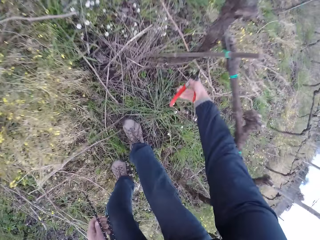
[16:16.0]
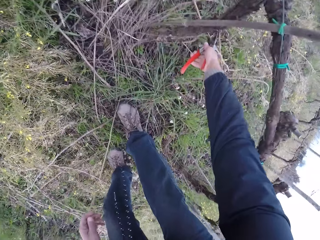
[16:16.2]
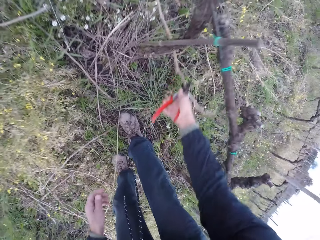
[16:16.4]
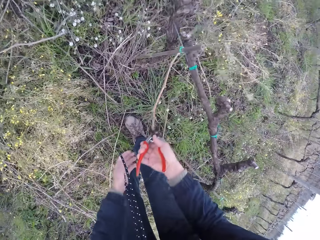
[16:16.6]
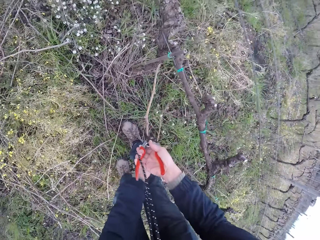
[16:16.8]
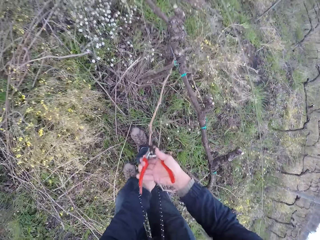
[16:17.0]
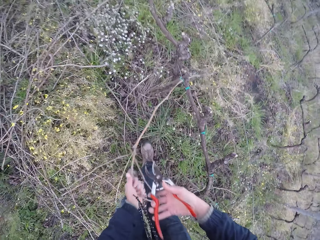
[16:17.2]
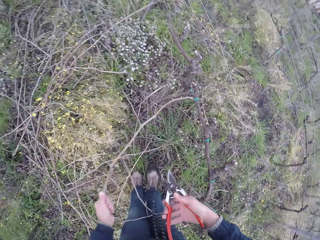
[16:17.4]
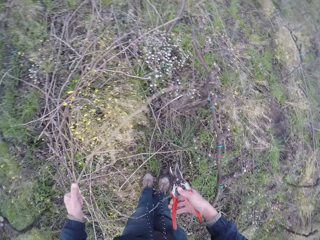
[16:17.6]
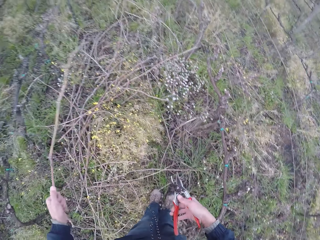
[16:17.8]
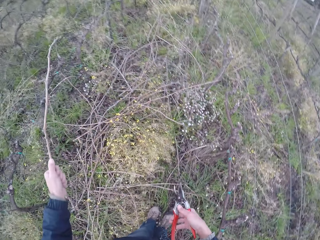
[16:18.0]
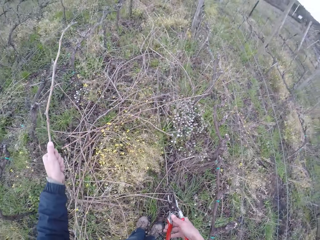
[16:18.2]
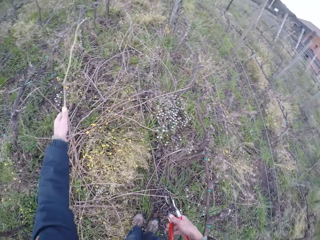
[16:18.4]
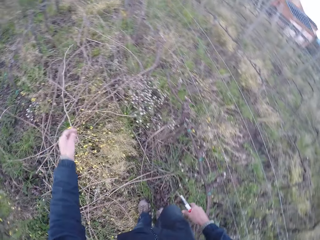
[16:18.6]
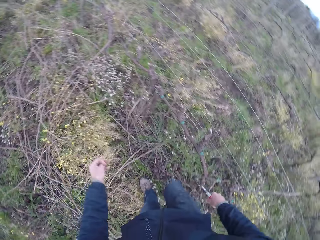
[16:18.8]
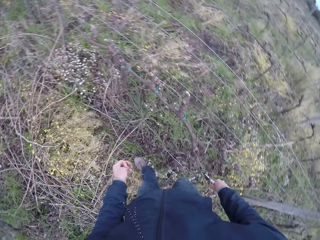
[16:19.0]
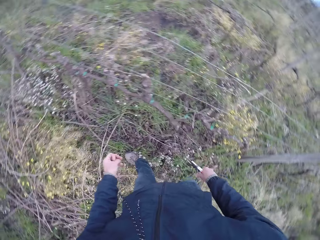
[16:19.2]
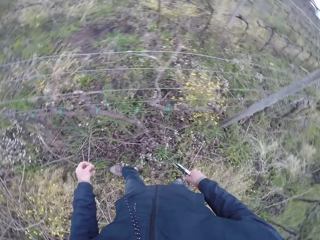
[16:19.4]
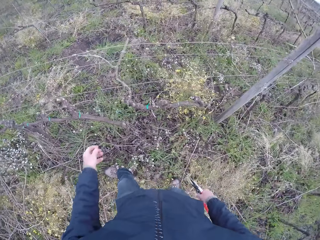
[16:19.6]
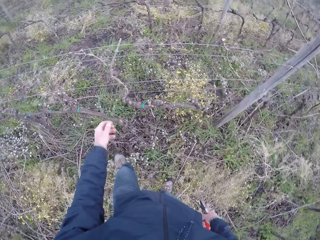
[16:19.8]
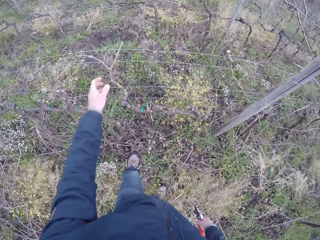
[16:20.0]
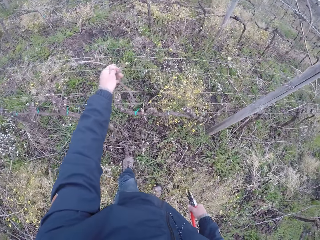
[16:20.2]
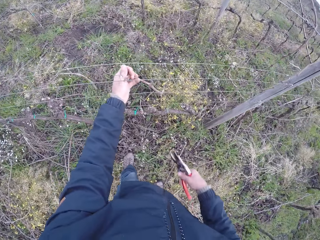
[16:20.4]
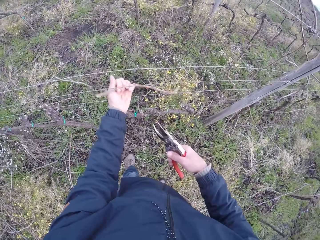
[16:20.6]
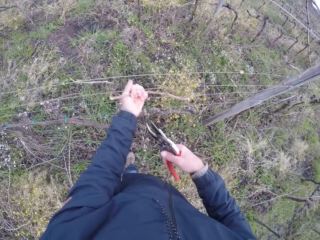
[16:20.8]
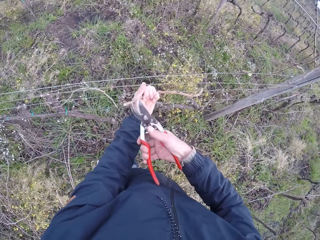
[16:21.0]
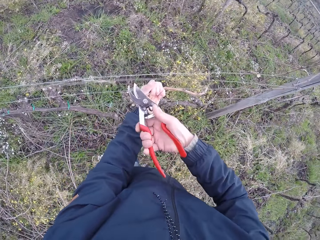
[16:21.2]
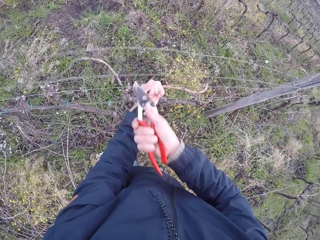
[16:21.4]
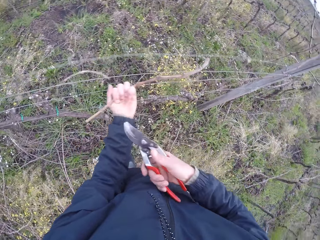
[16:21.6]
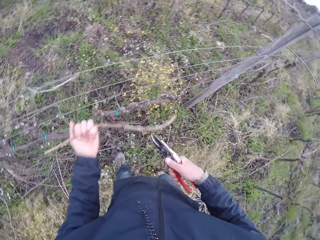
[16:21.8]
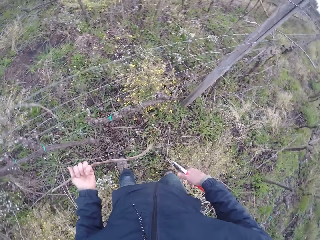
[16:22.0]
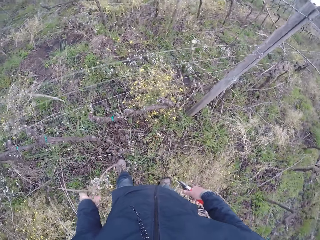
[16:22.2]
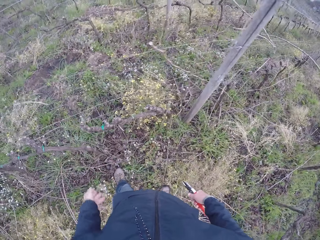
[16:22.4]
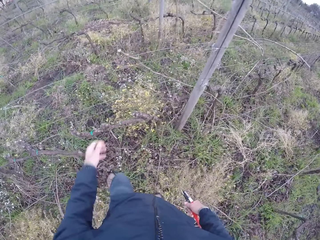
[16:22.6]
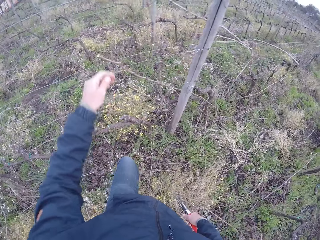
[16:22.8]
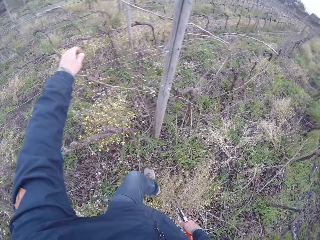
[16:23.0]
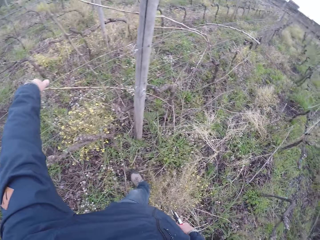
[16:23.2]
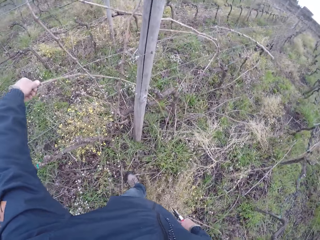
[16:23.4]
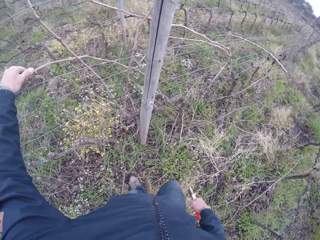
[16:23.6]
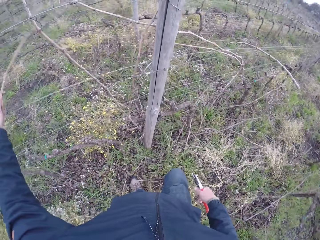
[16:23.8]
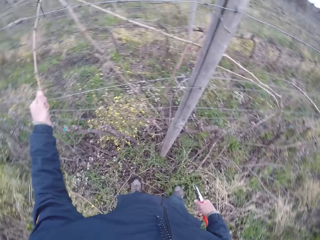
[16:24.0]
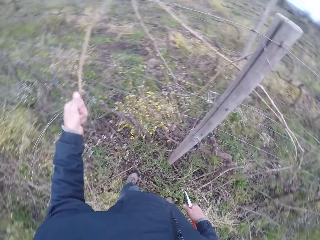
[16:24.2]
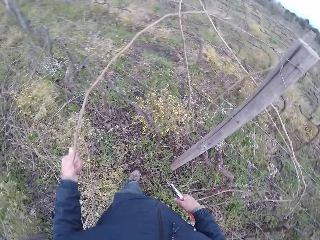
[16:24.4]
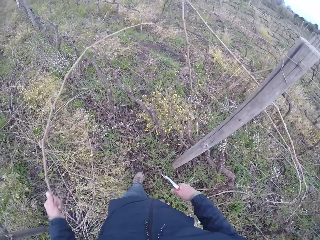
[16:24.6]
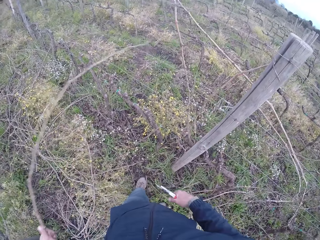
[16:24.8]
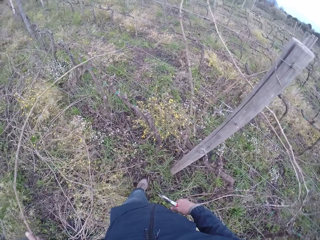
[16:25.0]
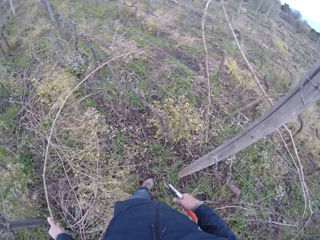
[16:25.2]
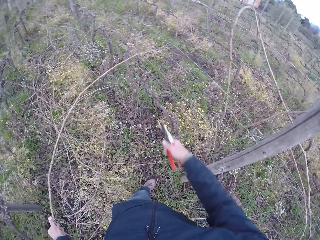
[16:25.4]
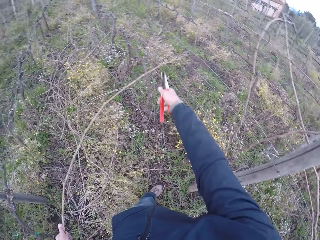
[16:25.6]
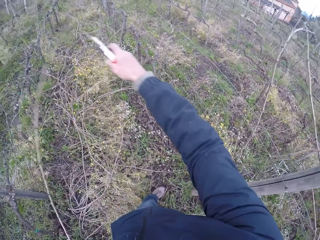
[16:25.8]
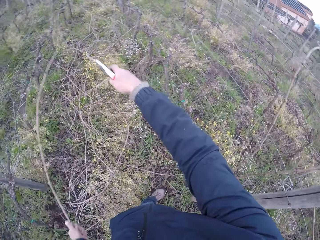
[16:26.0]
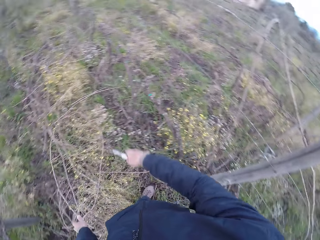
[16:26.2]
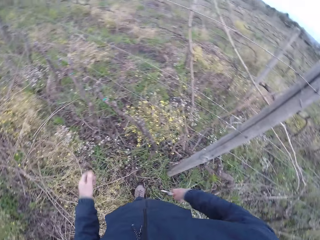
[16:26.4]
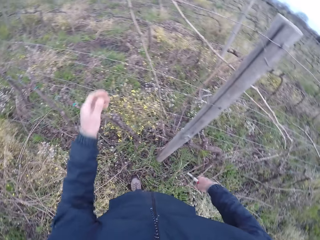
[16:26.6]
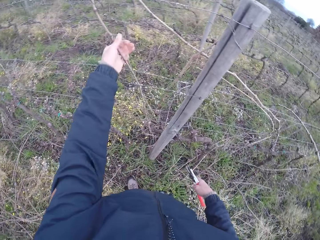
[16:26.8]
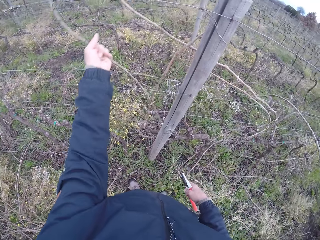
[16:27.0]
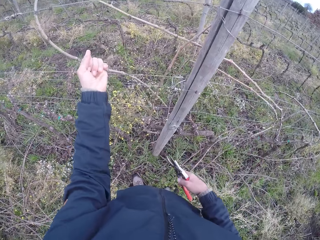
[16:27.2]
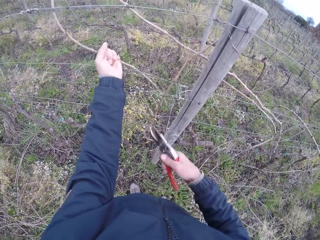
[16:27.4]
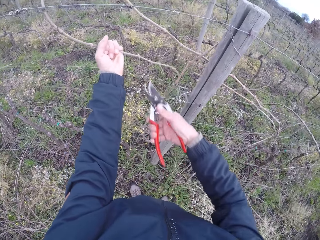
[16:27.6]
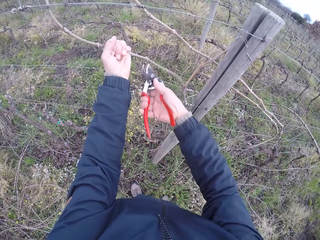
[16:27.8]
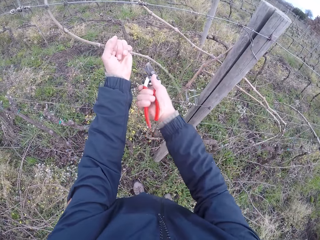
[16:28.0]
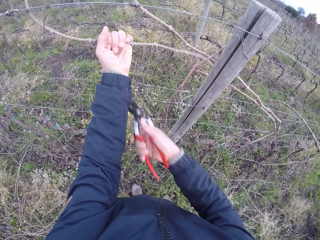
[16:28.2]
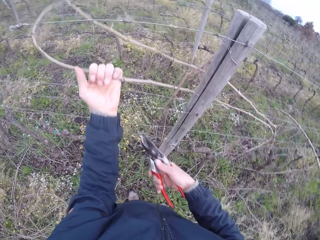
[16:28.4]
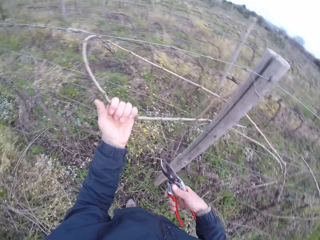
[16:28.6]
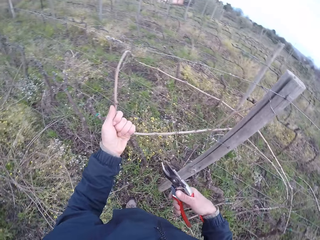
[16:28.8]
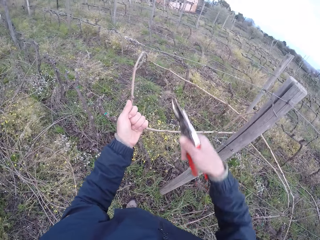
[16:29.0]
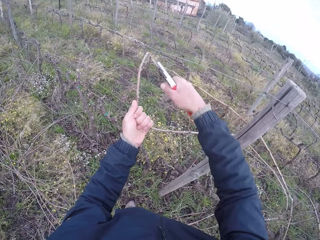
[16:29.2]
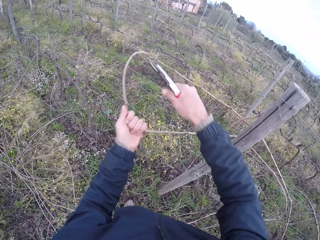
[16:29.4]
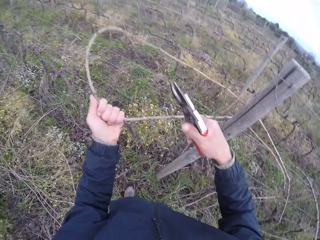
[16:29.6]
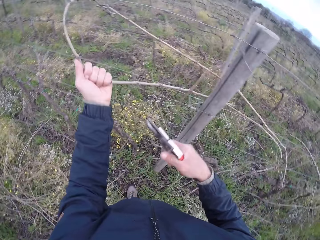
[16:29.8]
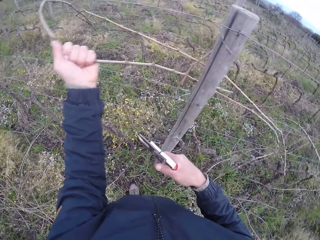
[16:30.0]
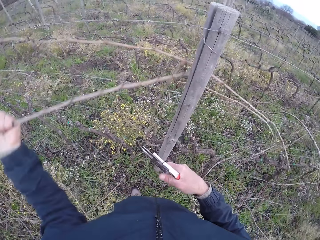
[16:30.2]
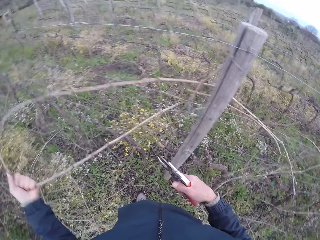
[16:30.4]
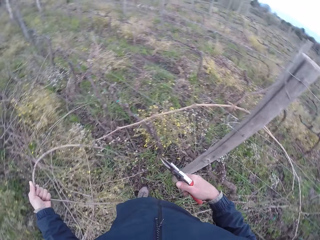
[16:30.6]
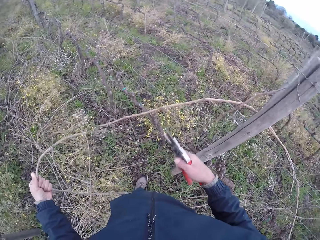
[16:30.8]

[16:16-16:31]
The camera wearer drops the twig or stem on the ground with his left hand. He draws out a twig from the ground with the cutter in his left hand. He passes the twig from the cutter in his right hand to his left hand. He drops the twig on the ground with his left hand. He draws out a twig from the wire fence with his left hand. He touches a stem with his hand. He cuts the twig with the cutter in his right hand. He drops the twig on the ground with his left hand. He draws out a twig from the wire fence with his left hand. He drops the twig on the ground with his left hand. He draws out a twig from the wire fence with his left hand. He cuts the twig with the cutter in his right hand.

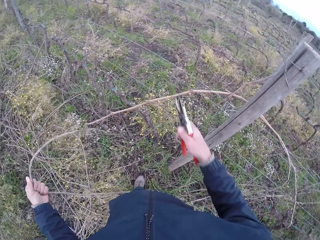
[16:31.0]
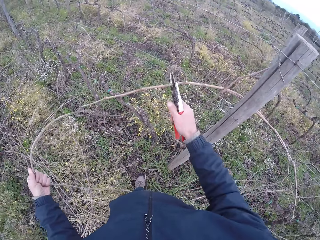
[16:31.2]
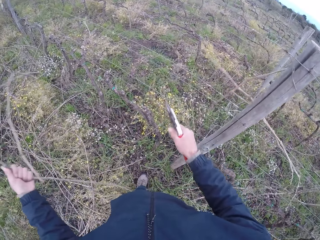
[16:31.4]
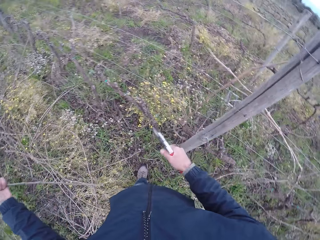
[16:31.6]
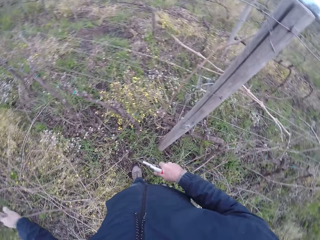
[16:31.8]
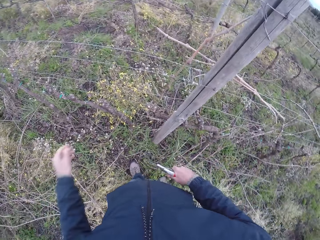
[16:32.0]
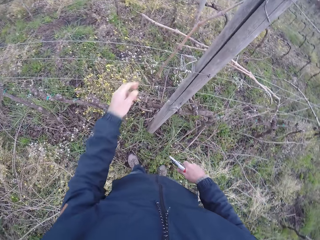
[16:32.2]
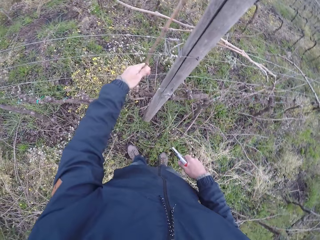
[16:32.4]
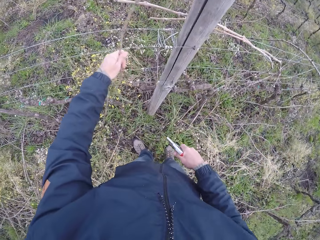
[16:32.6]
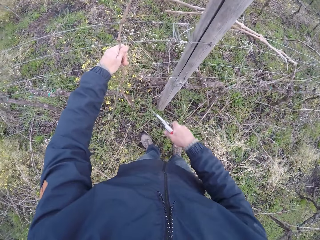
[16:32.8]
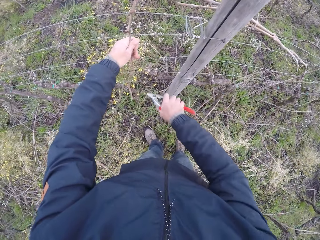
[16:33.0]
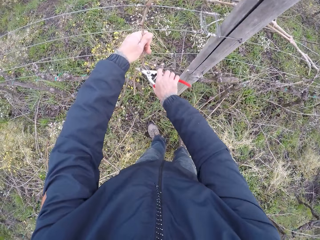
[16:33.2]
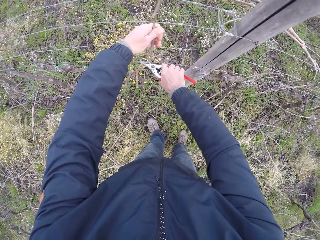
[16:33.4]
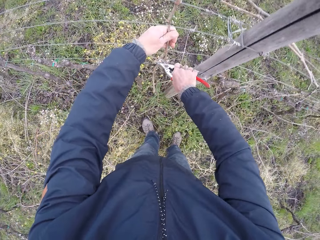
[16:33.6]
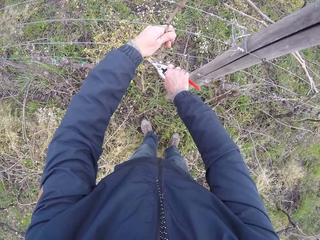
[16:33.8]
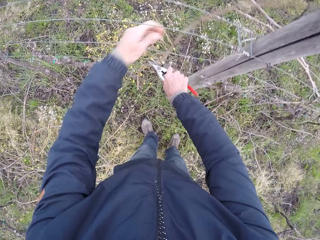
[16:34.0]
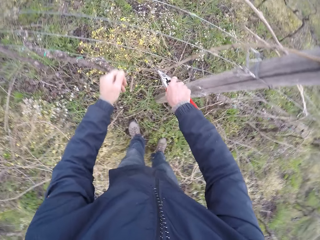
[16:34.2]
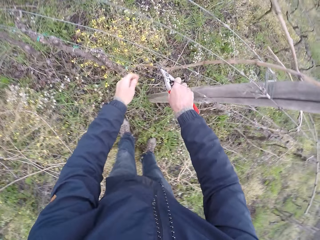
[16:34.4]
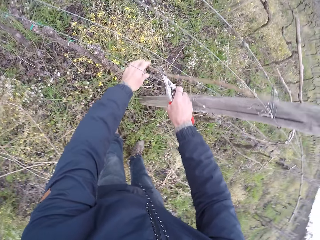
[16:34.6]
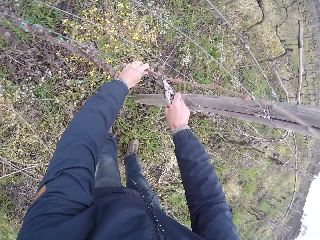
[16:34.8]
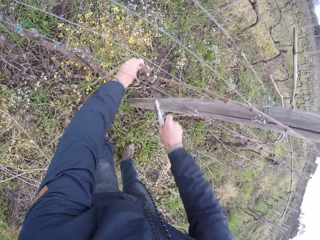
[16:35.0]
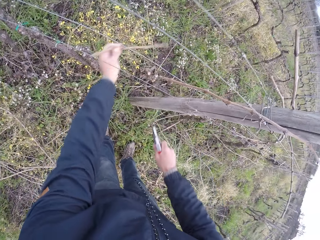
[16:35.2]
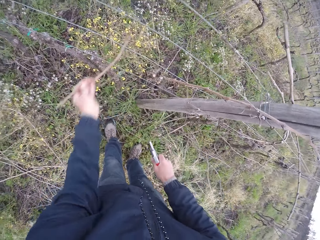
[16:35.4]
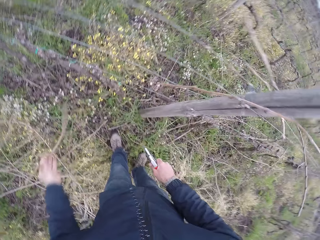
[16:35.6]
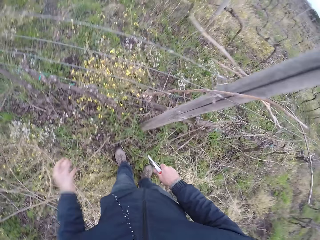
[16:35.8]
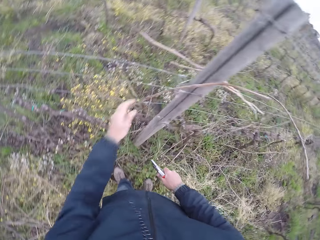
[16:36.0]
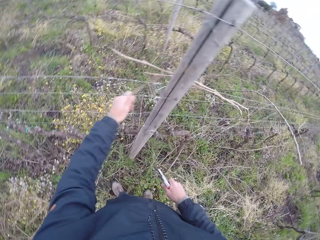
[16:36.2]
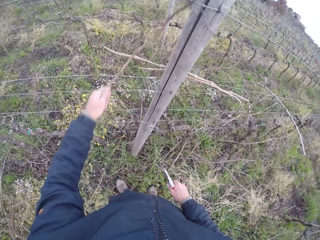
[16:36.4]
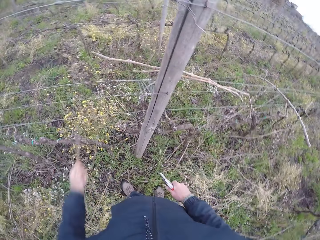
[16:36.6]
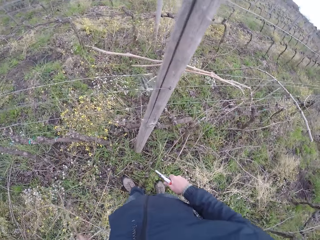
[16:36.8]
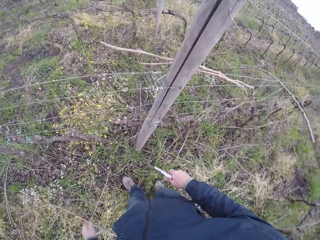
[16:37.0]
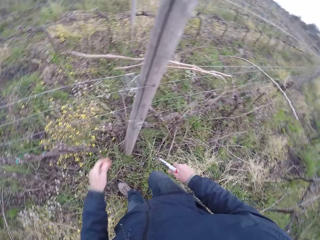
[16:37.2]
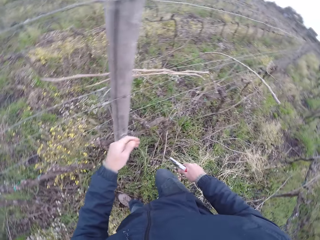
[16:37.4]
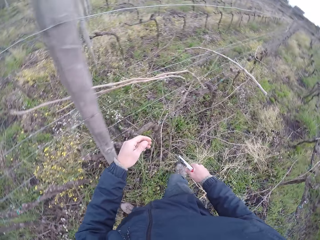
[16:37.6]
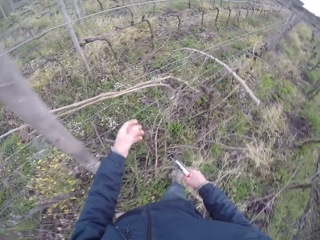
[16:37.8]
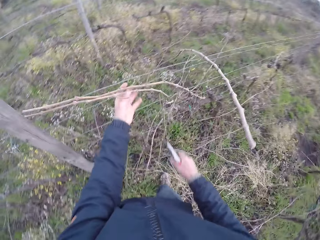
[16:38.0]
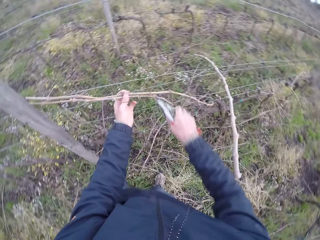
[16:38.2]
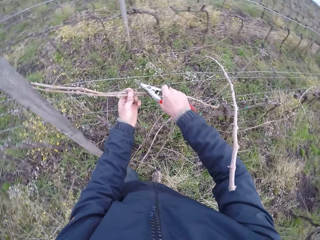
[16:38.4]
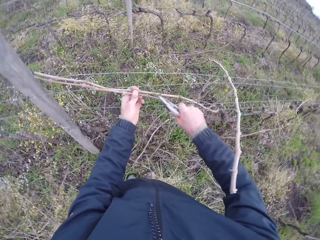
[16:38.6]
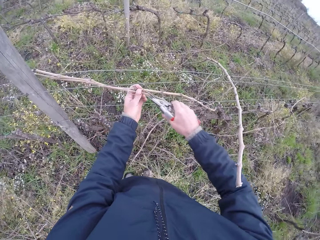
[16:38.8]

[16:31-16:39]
The camera wearer drops the twig or stem on the ground with his left hand. He touches a stem with his hand. He draws out a twig from the wire fence with his left hand. He cuts the twig with the cutter in his right hand. He drops the twig on the ground with his left hand. He pulls a stem with a hand.
